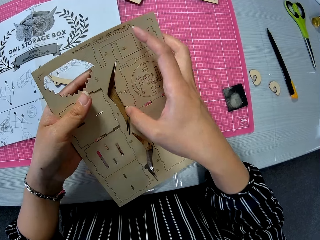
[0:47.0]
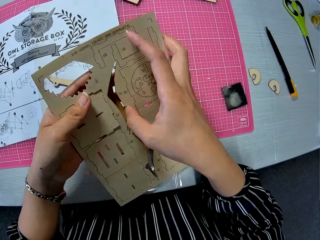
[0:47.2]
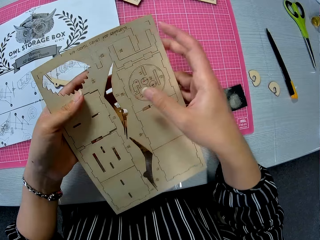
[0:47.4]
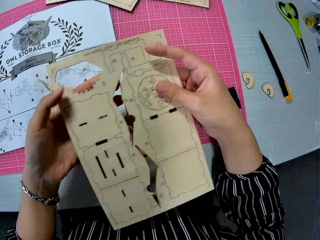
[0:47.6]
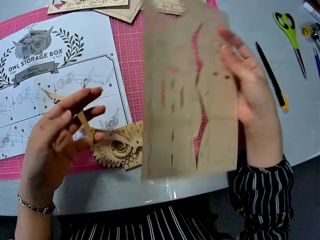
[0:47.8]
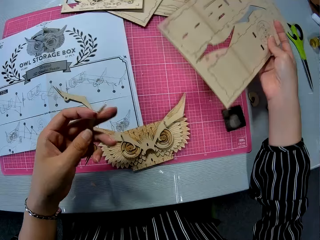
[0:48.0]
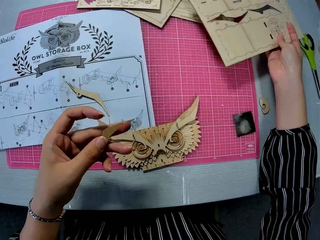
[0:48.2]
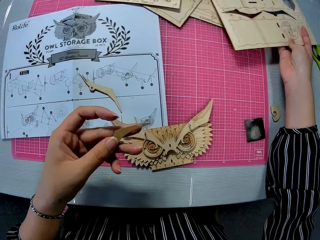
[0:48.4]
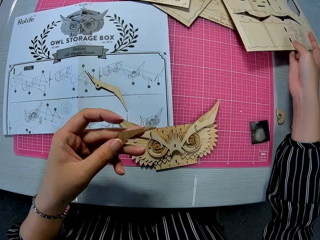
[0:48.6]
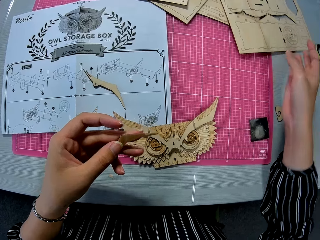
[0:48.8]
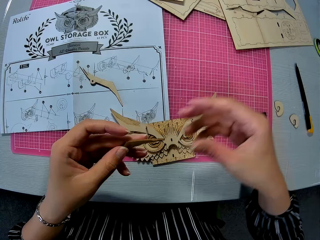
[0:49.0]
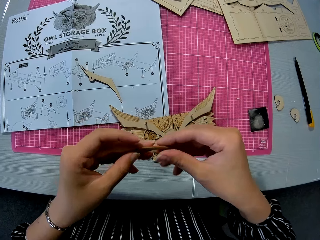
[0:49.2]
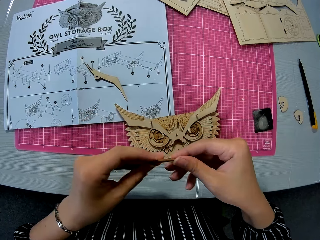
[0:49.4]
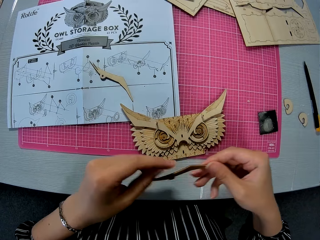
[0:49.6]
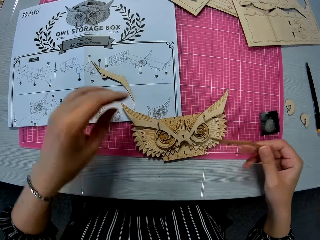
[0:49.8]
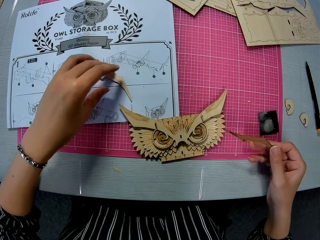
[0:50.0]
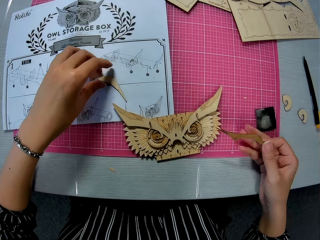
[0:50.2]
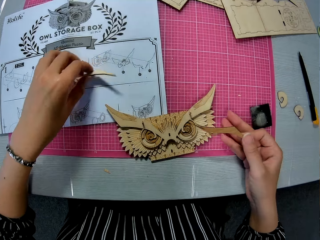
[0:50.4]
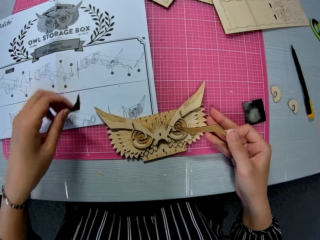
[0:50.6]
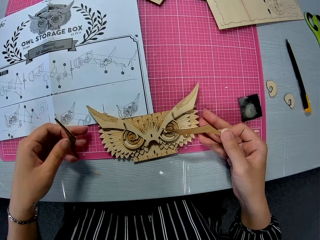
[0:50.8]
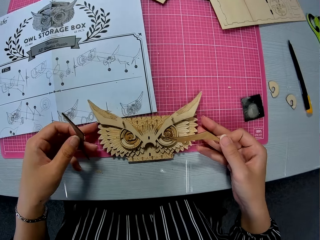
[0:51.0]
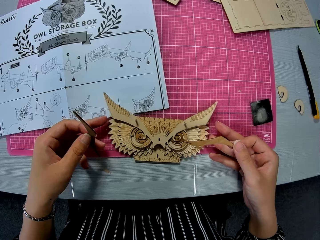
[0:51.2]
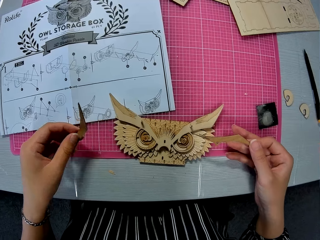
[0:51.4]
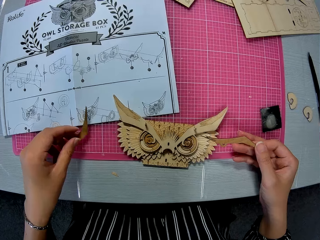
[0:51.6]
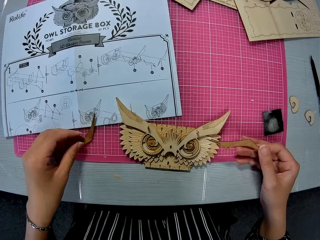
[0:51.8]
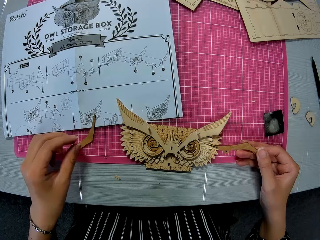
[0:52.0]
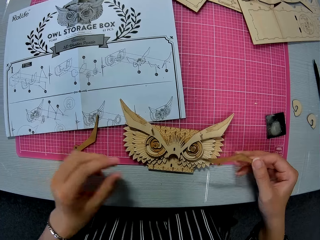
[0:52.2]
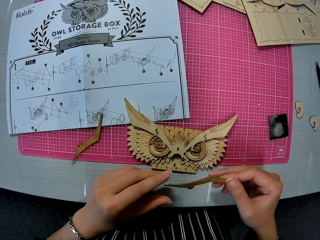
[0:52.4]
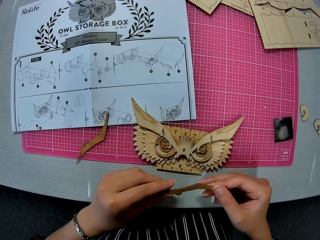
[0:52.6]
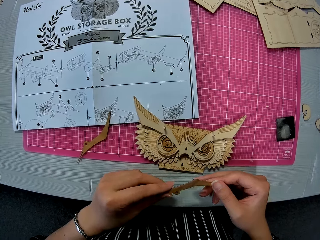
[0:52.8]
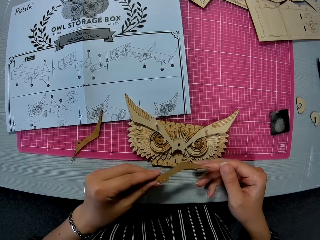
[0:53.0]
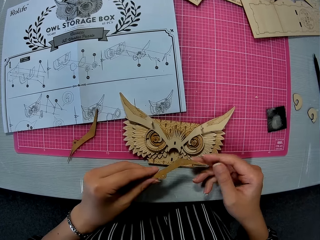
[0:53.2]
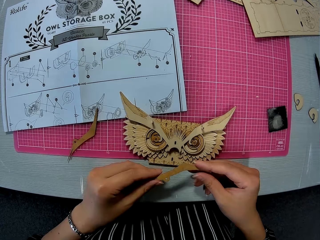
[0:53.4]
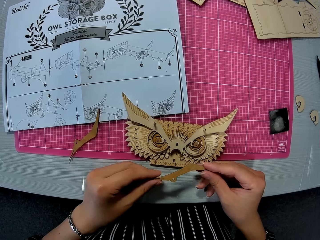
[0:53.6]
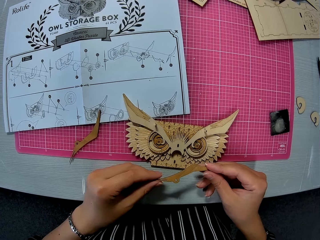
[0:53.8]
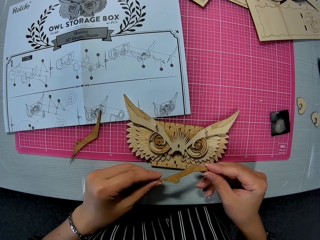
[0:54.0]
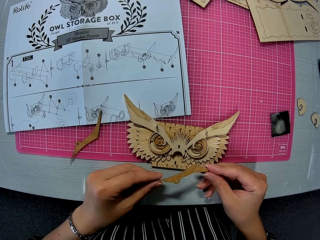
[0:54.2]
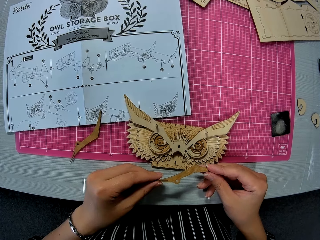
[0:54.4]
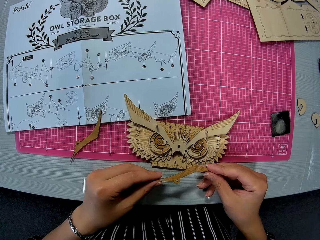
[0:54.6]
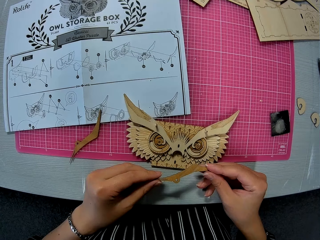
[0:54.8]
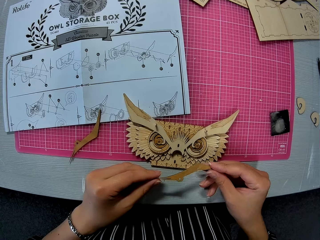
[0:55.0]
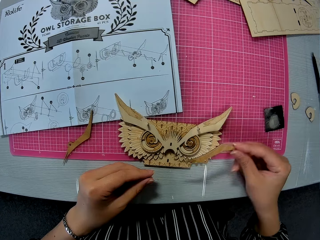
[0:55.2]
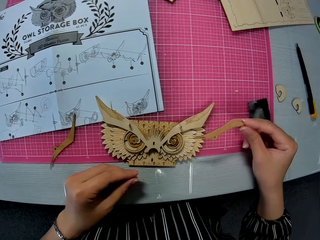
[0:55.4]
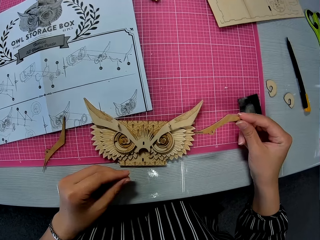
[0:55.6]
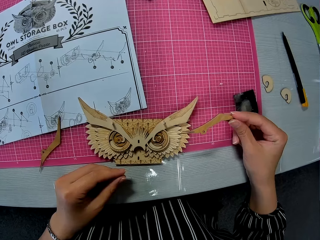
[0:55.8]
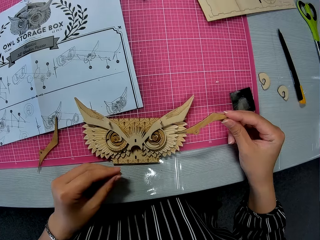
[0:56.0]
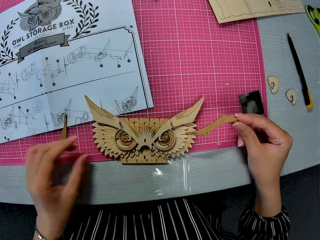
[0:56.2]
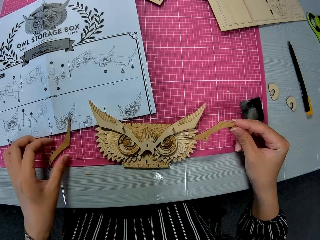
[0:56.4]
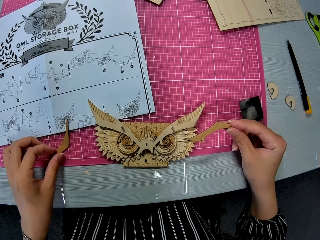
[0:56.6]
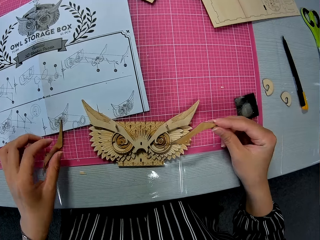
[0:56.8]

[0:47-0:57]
The camera wearer moves the laser cut craft. She drops the wooden puzzle sheet on the table with her right hand. She passes the wooden puzzle piece from her left hand to her right hand. She holds the laser cut craft with two hands and holds the laser cut craft with one hand. She picks up the wooden puzzle piece from the table with her left hand. She moves the laser cut craft. She moves her hand from the owl storage box and moves the laser craft on the hand. She drops the wooden puzzle sheet piece on the table. She holds the other wooden puzzle sheet piece with both hands. She moves her right hand and moves her left hand.

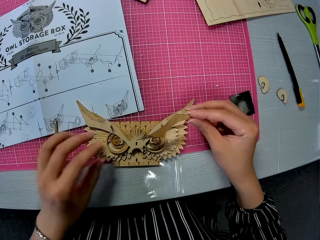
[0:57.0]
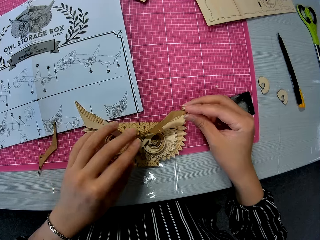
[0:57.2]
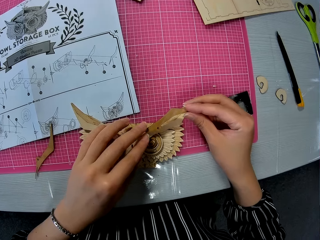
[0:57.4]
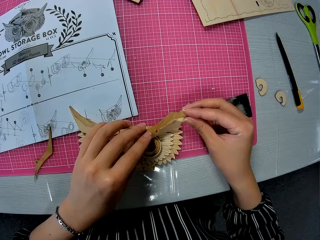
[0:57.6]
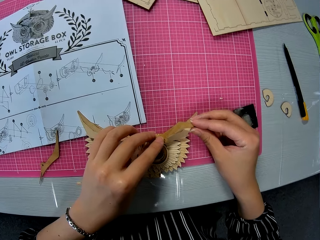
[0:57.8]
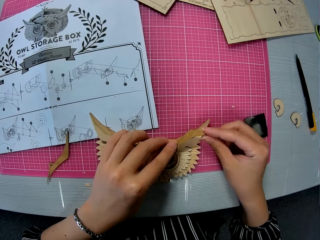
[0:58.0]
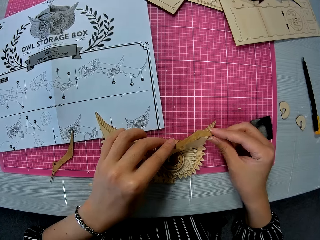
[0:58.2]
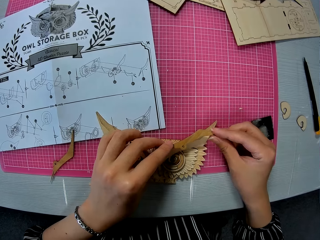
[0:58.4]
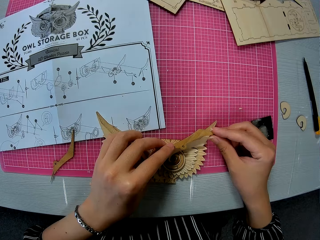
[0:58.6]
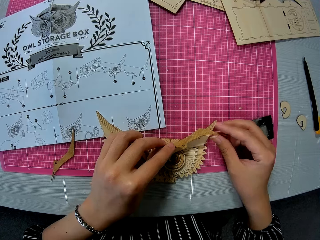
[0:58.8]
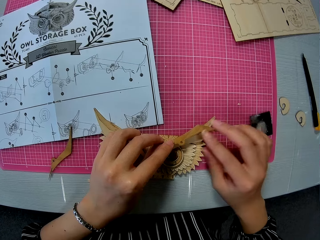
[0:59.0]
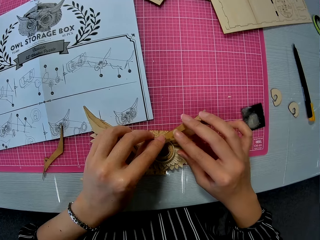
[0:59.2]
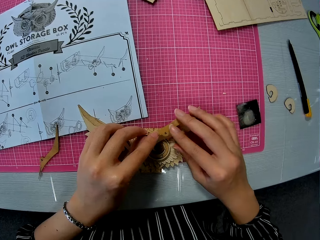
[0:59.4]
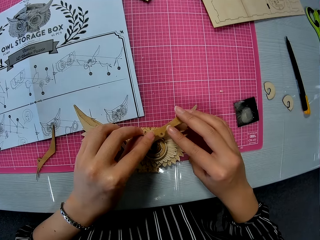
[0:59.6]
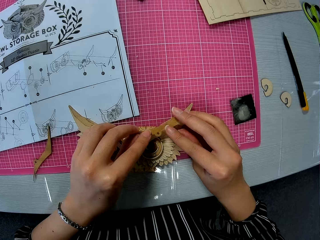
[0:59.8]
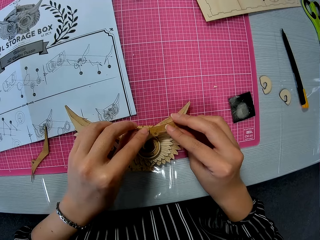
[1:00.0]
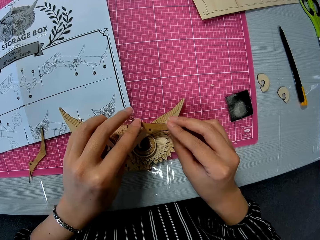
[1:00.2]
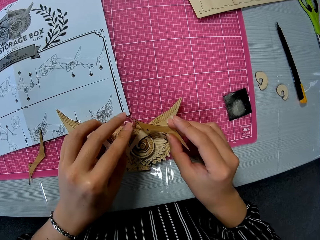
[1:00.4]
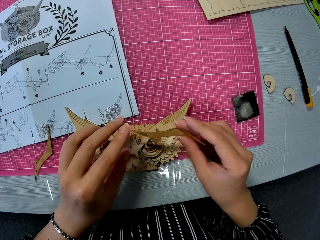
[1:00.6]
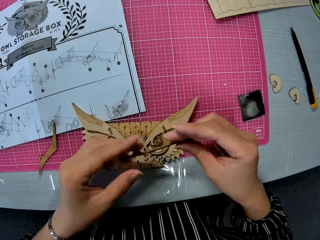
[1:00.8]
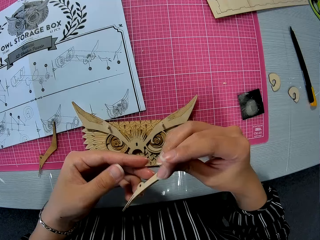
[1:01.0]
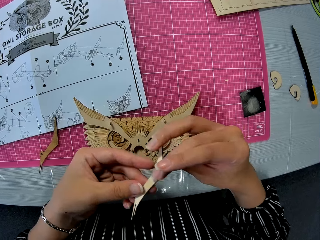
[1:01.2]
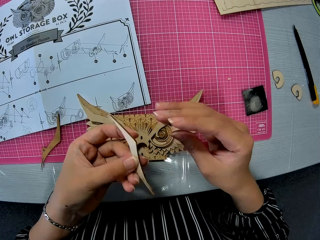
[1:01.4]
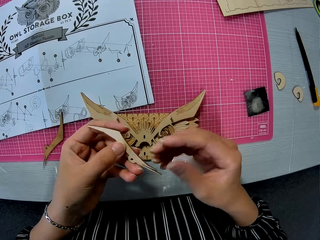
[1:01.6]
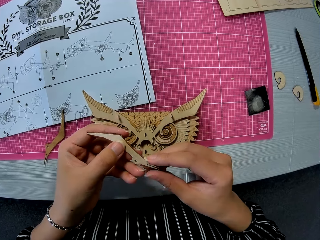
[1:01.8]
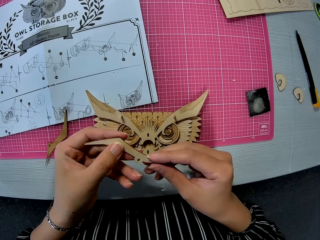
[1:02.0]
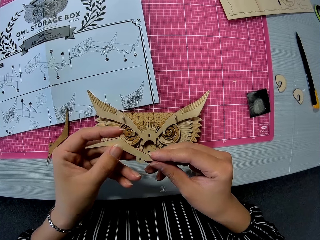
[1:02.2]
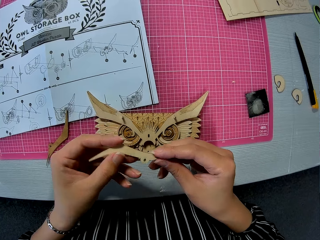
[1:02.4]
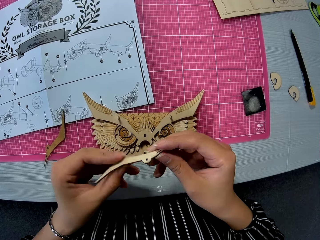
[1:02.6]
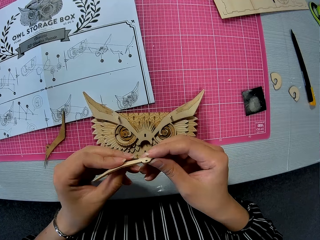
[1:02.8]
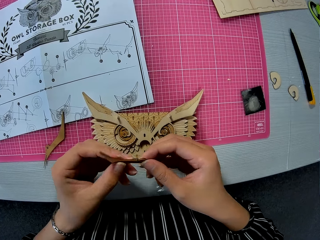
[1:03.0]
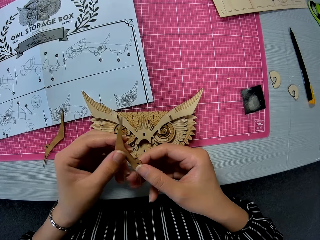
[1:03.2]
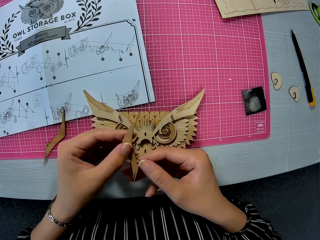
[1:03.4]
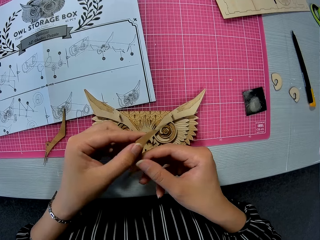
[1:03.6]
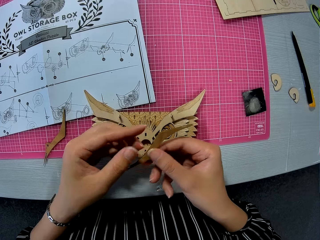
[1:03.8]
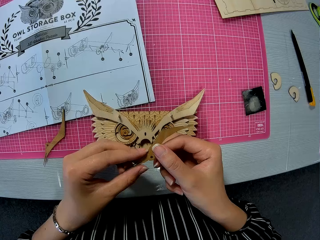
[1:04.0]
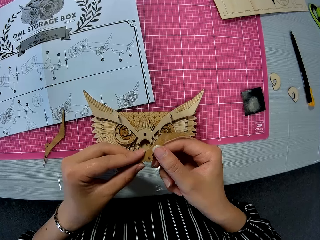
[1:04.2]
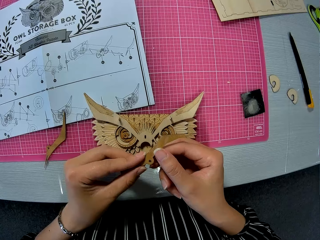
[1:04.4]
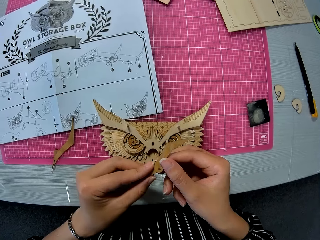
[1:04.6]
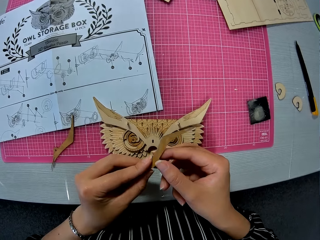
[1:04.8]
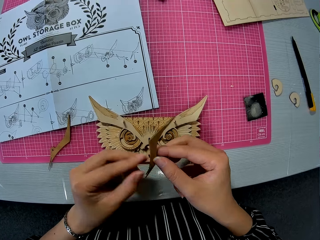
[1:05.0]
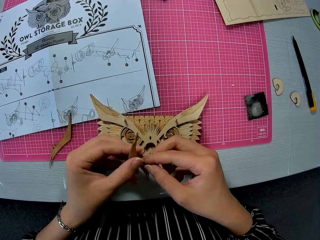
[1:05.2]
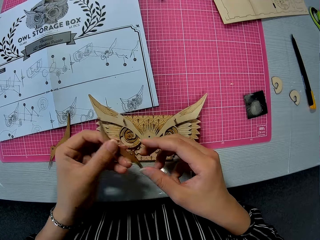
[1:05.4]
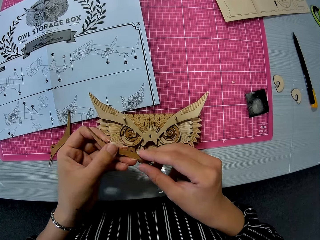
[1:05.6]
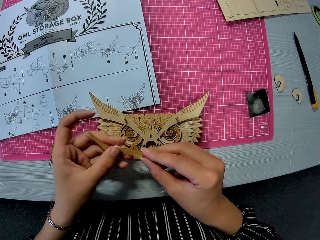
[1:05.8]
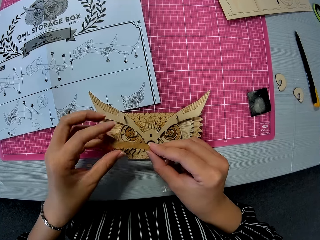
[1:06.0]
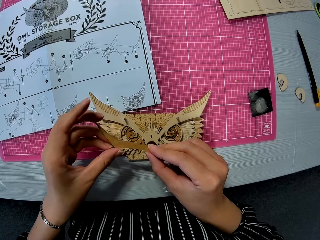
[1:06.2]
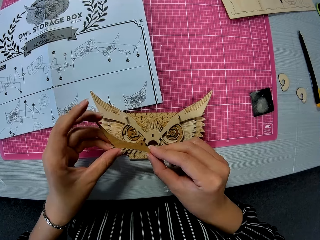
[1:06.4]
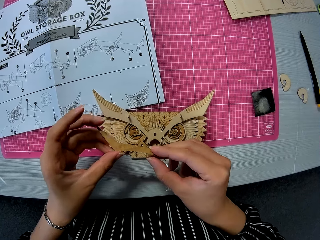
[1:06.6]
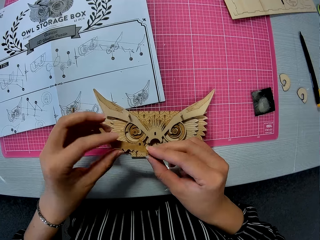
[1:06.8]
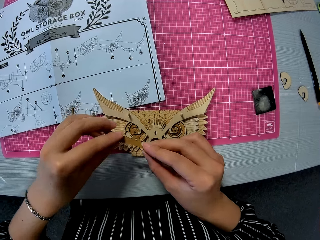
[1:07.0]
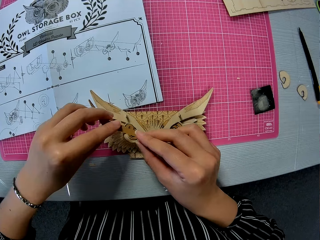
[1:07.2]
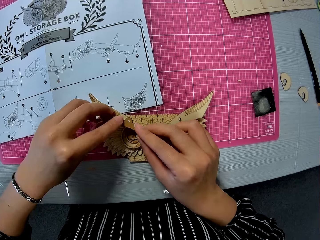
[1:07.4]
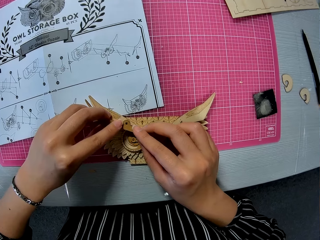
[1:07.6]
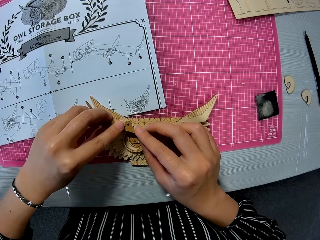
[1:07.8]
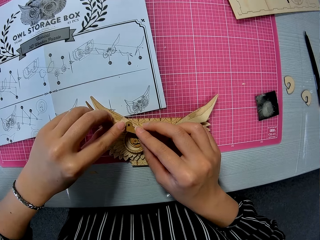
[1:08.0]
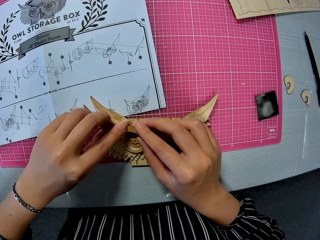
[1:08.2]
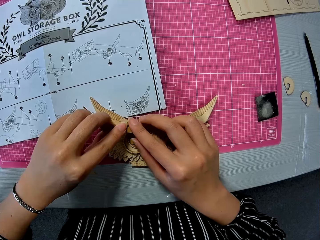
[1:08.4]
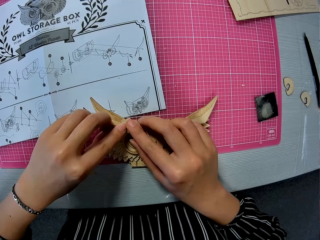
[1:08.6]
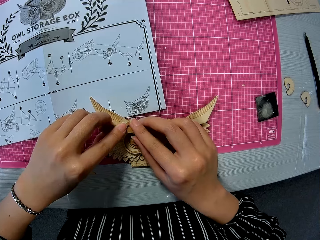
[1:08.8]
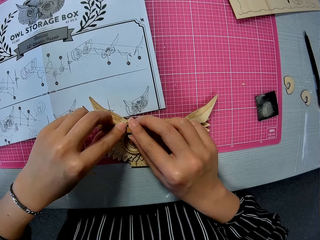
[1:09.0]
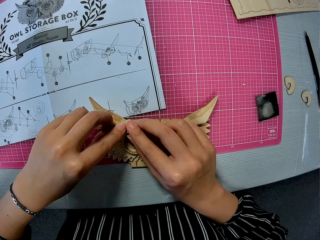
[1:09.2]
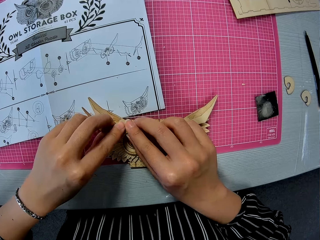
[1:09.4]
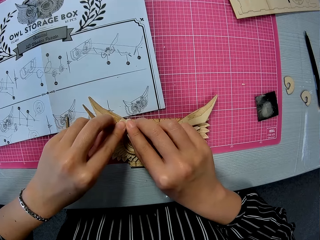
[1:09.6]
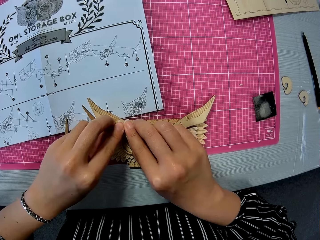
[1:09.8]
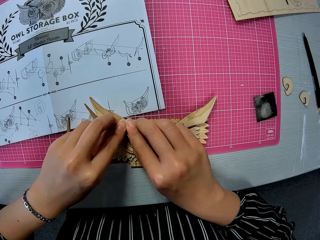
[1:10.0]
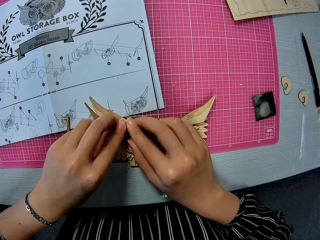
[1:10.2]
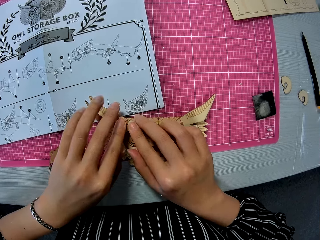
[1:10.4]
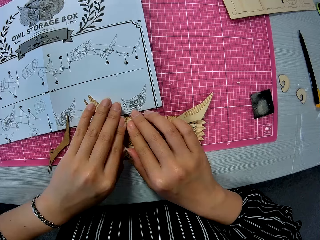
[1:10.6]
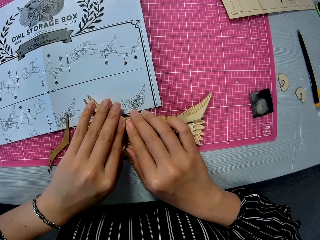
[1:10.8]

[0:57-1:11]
The camera wearer touches the wooden puzzle sheet piece on the table with her left hand. She moves her right hand. She places the wooden puzzle sheet piece on the wooden mechanical model or owl storage box. She turns the laser cut craft, holds the laser cut craft and turns the laser cut craft. She fixes the wooden puzzle sheet piece to the wooden mechanical model. She puts the laser cut craft on the owl storage box. She presses the laser cut craft on the piece of the owl storage box.
